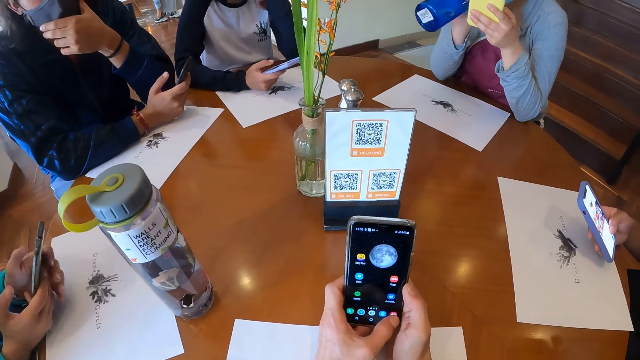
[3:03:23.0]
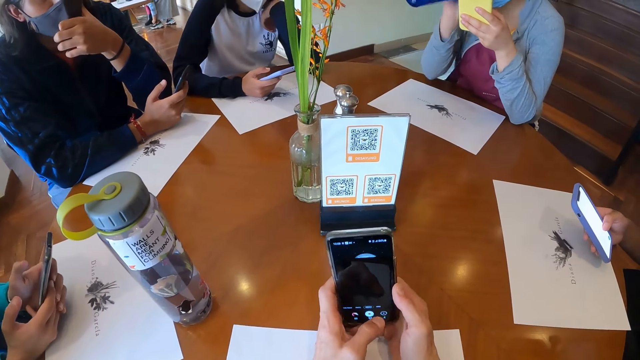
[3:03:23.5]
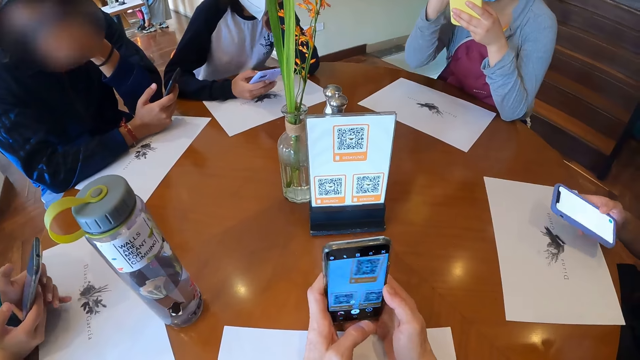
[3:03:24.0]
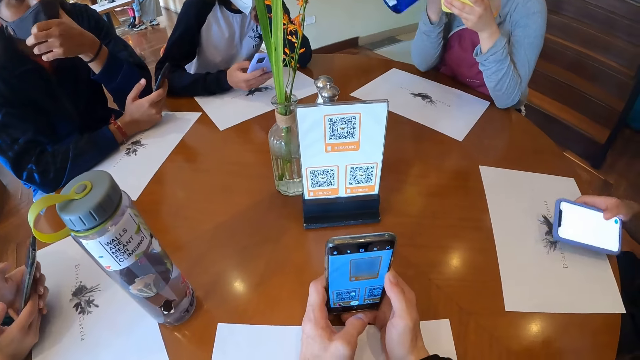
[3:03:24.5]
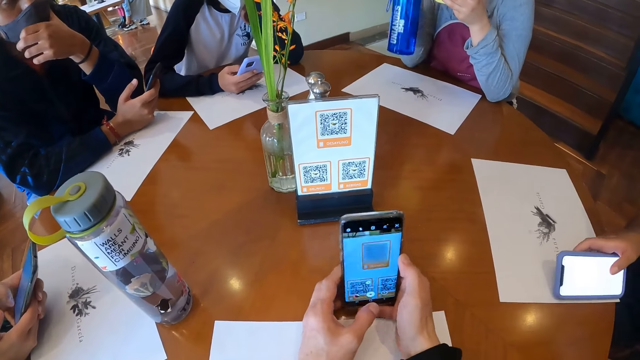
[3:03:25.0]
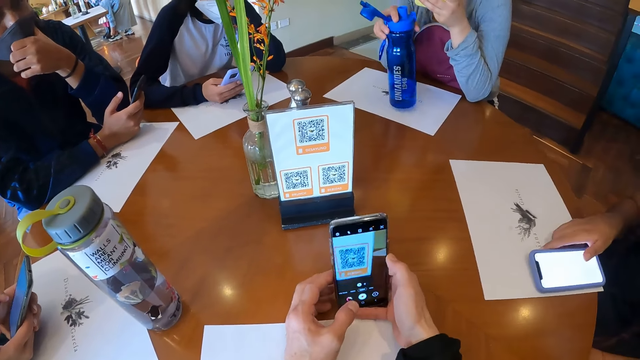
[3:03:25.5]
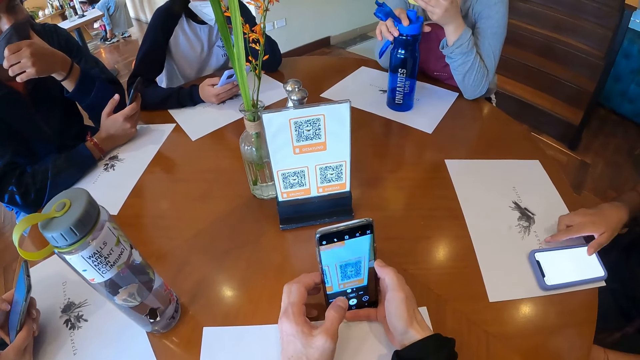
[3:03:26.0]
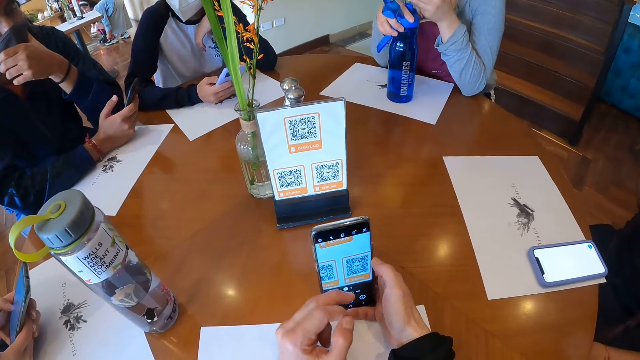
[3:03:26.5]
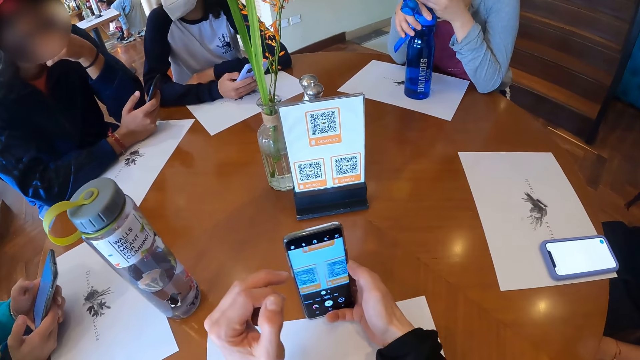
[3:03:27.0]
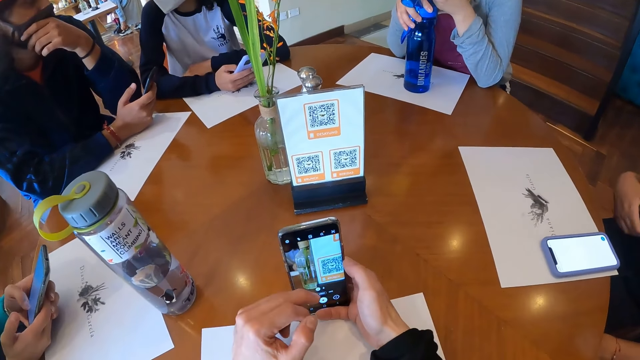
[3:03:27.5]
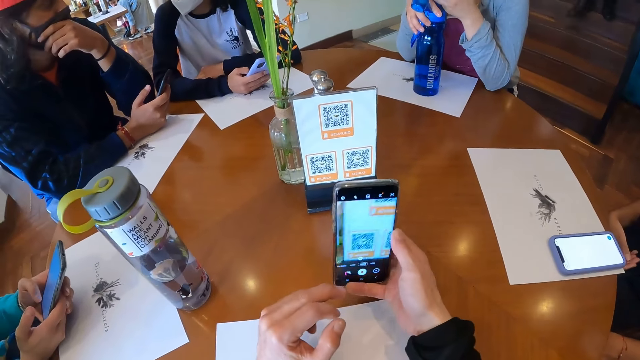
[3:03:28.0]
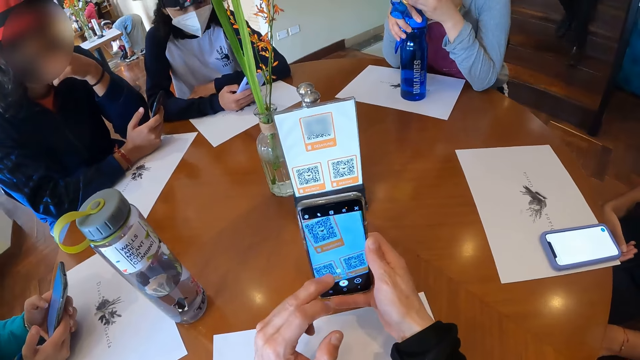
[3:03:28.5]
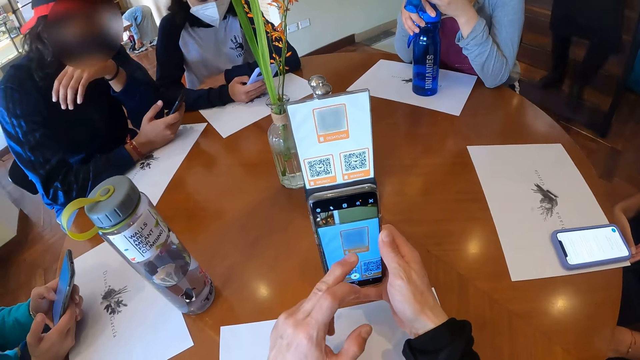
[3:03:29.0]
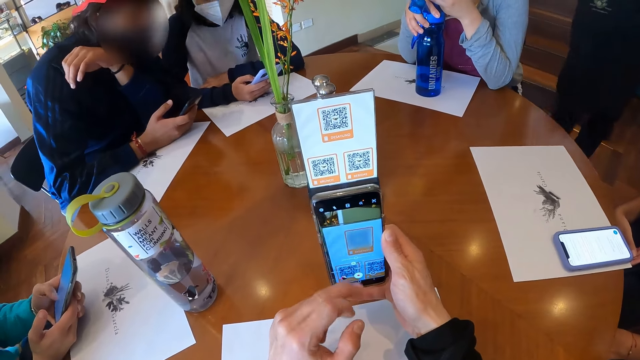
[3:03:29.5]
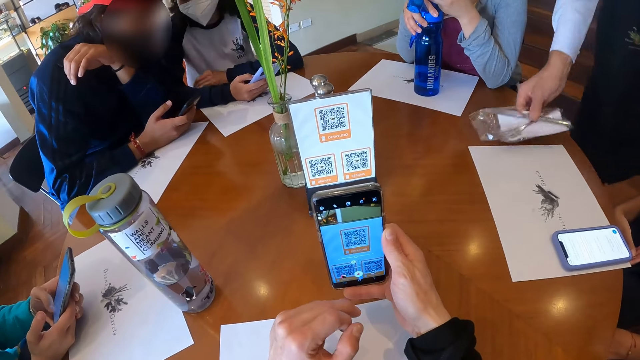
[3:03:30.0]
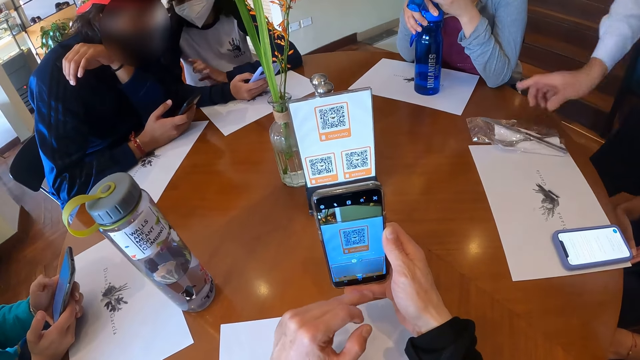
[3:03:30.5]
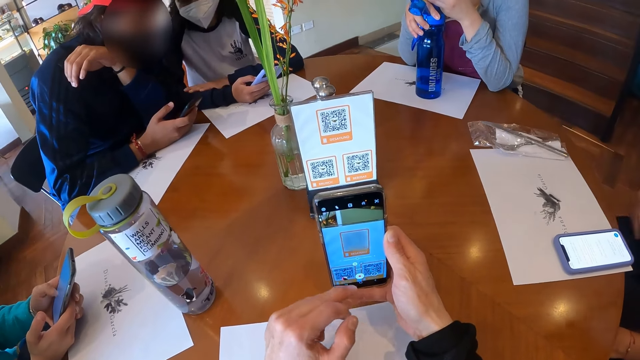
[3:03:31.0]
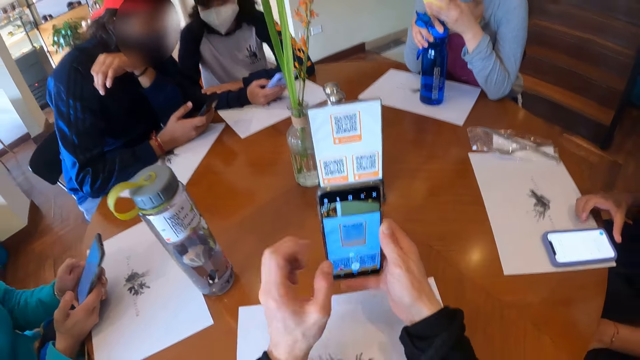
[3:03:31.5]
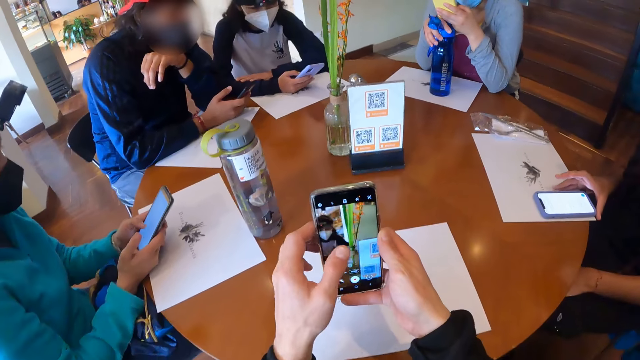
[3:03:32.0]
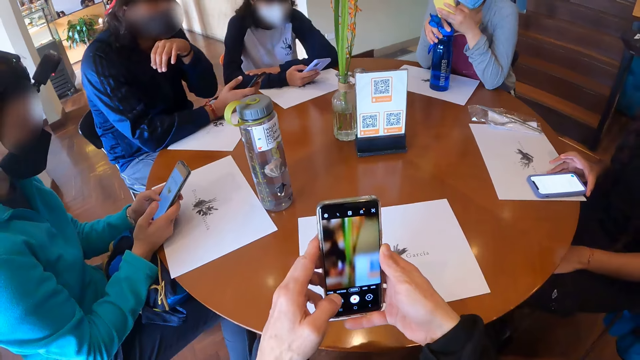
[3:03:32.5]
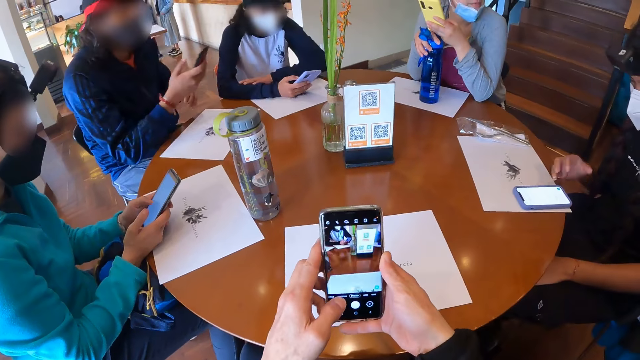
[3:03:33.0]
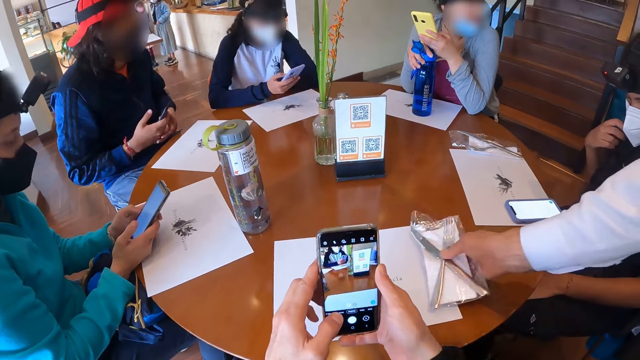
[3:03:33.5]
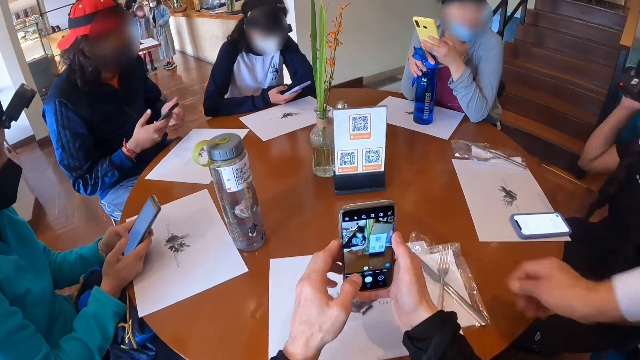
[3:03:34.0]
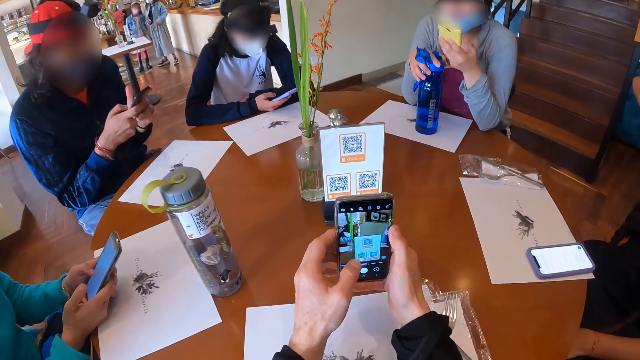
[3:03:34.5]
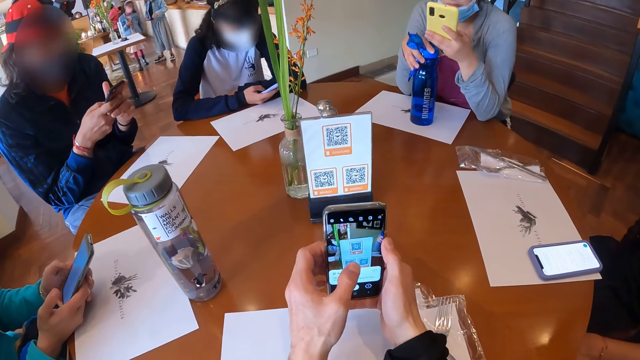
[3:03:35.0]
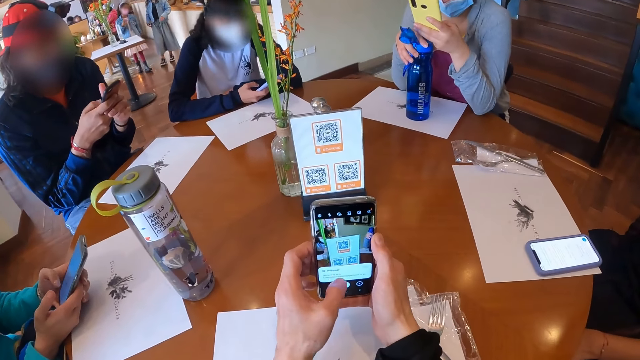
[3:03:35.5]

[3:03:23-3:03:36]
A woman drinks water from the water bottle in her right hand. The camera wearer scans the QR menu on the table with the phone in both hands. Another woman drops the phone on the table with her right hand. The first woman drops the water bottle on the table with her right hand. A waiter drops cutlery on the table with his right hand. The other woman adjusts the phone on the table with her right hand. The waiter drops cutlery on the table with his right hand. The camera wearer scans the QR menu on the table with the phone in both hands.

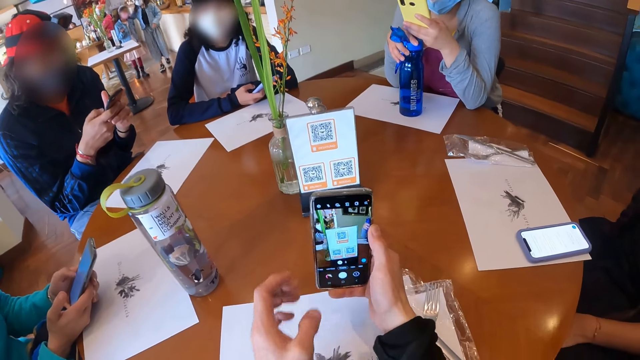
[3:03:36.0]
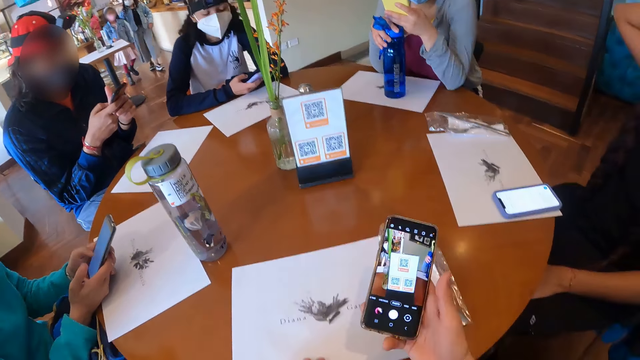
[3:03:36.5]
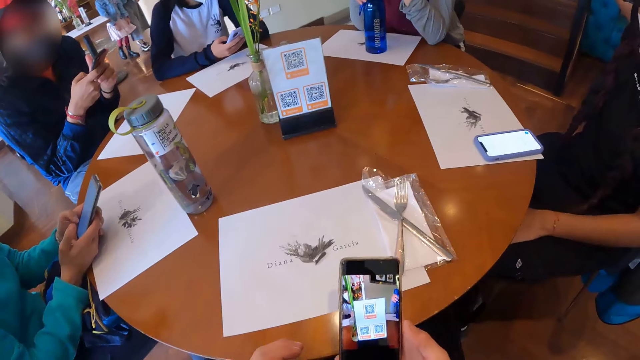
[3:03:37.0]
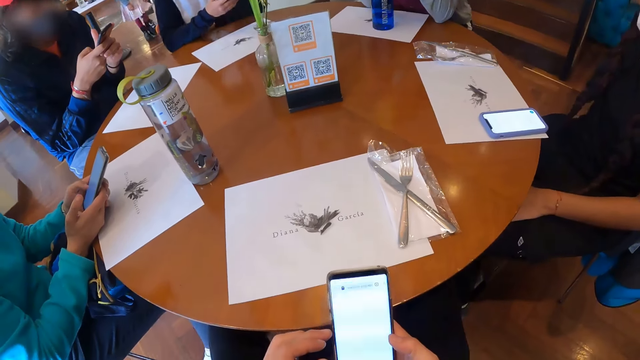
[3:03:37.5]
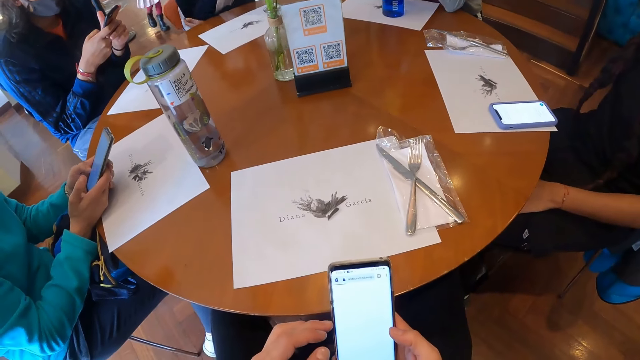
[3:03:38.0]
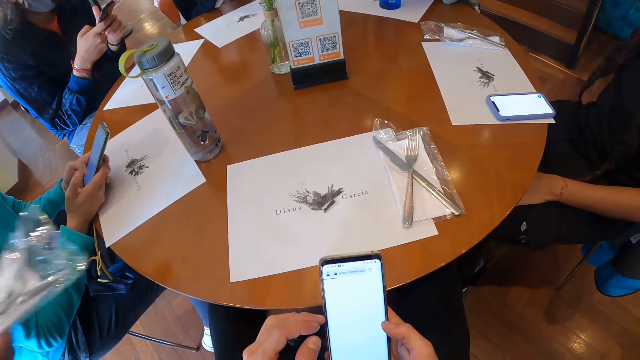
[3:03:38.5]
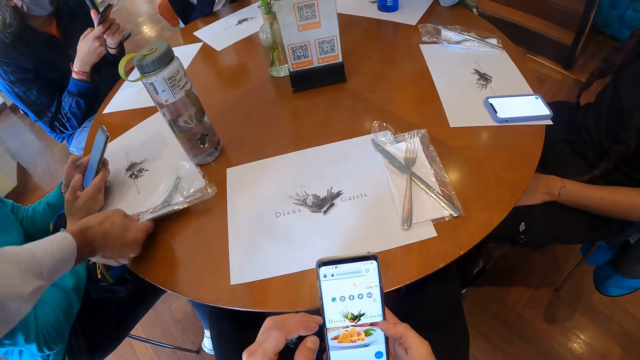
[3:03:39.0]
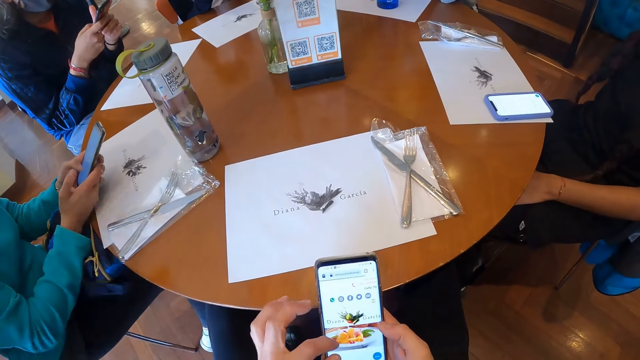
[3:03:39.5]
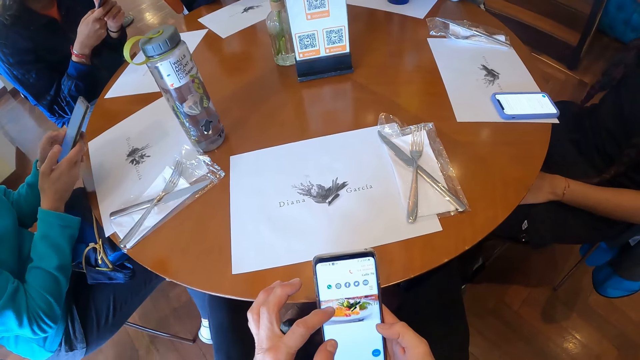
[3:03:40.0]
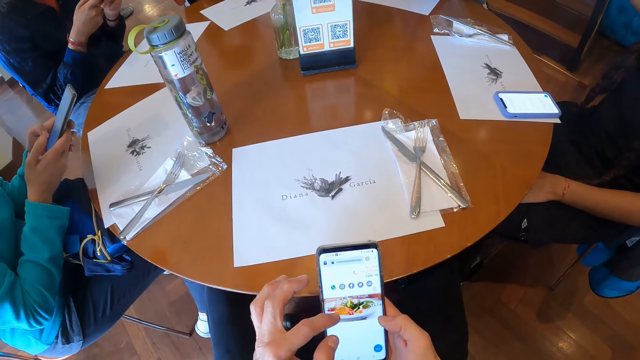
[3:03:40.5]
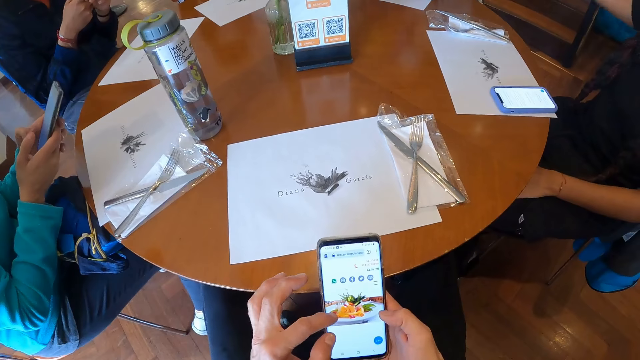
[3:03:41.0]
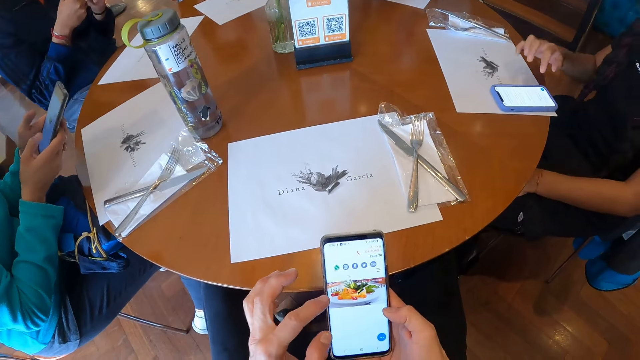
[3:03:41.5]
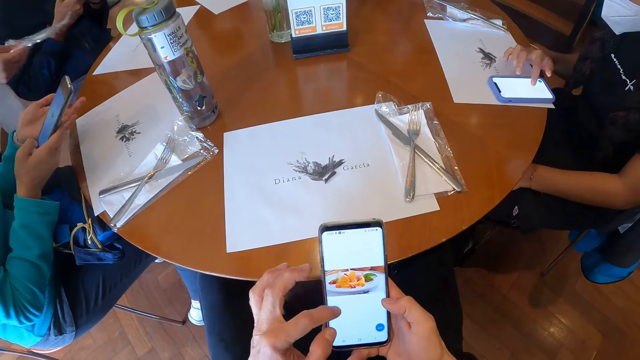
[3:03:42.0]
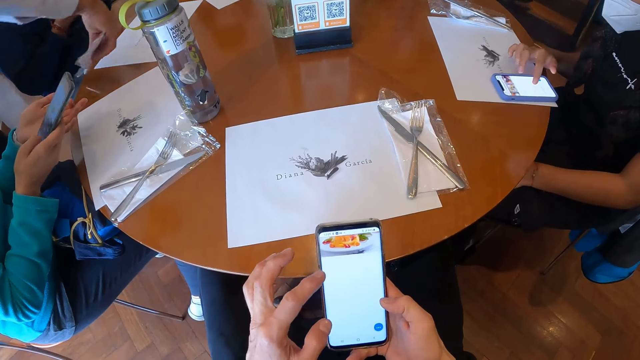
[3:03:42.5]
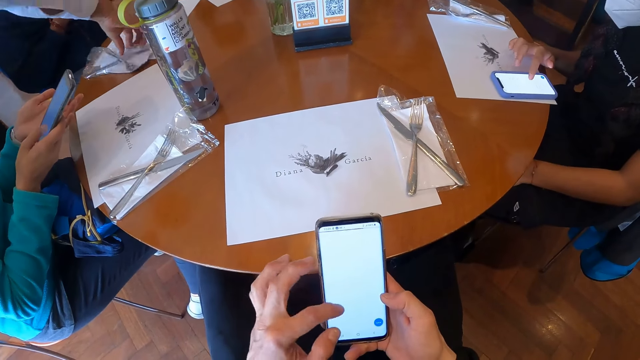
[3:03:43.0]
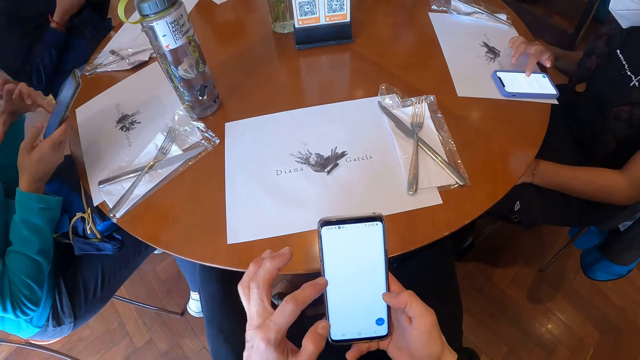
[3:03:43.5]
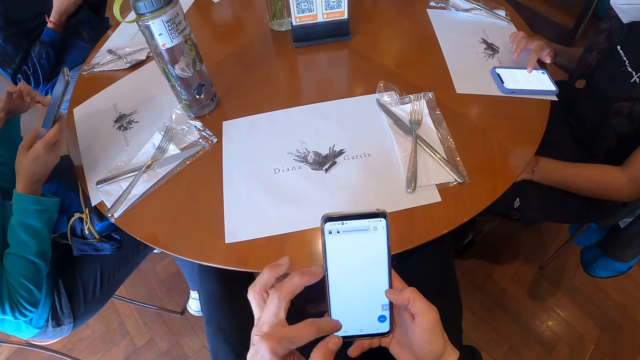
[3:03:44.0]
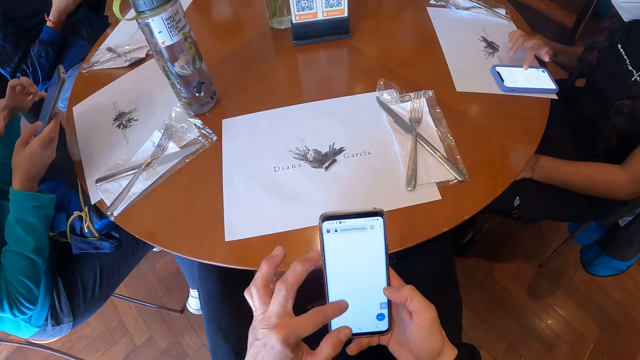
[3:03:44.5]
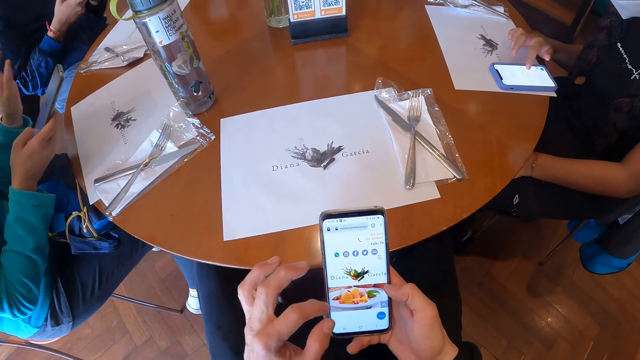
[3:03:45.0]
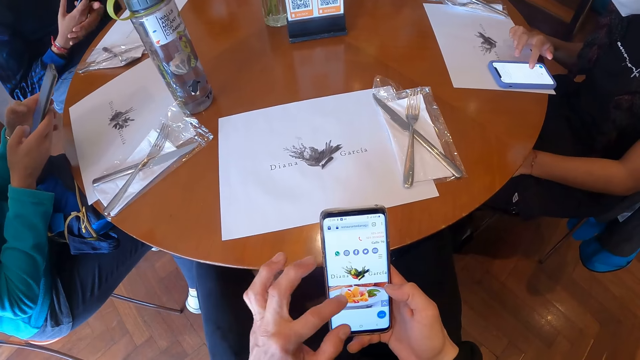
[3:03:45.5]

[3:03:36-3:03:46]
The camera wearer operates his phone with both hands. A waiter drops cutlery on the table with his right hand. A woman operates the phone on the table with her right hand. The waiter drops cutlery on the table with his right hand.
